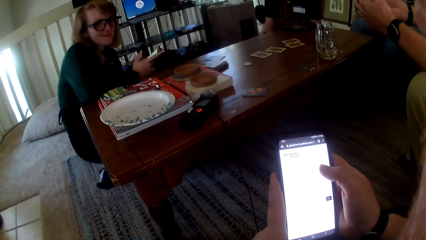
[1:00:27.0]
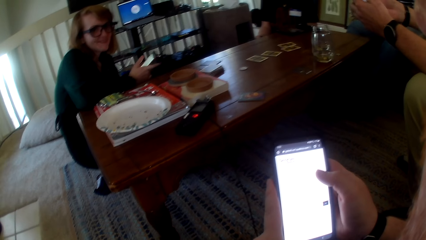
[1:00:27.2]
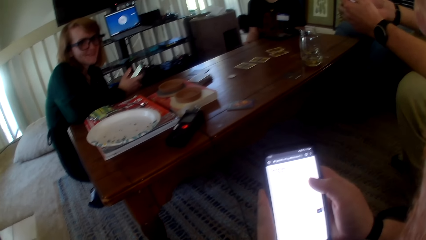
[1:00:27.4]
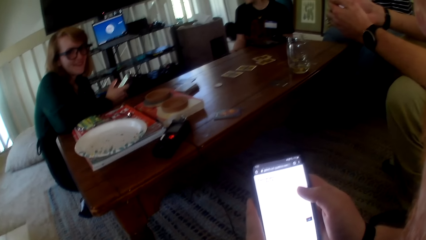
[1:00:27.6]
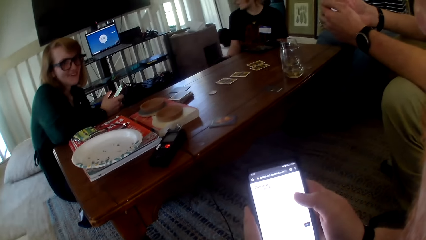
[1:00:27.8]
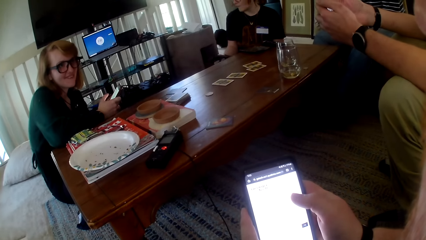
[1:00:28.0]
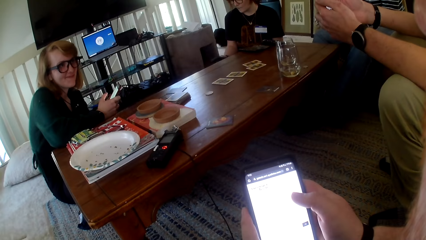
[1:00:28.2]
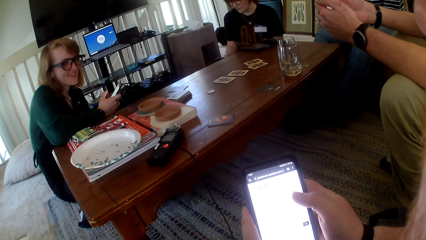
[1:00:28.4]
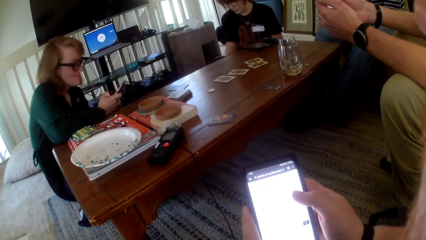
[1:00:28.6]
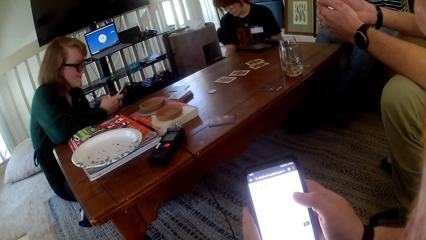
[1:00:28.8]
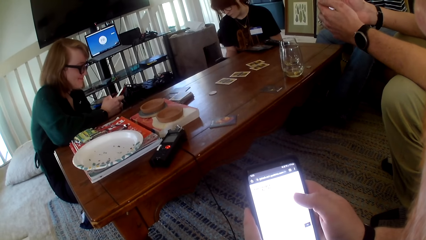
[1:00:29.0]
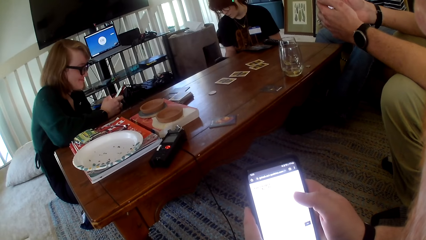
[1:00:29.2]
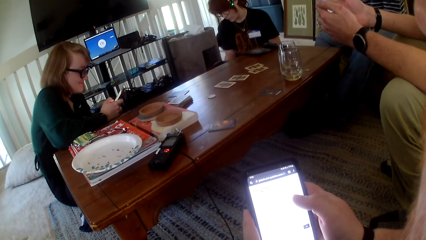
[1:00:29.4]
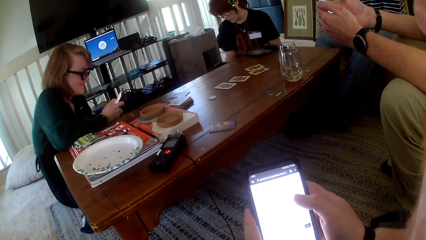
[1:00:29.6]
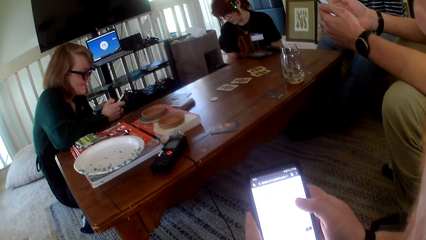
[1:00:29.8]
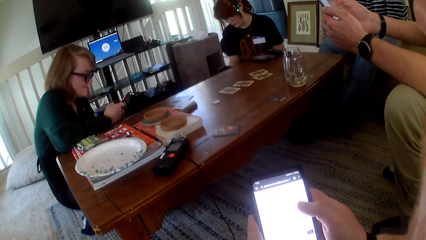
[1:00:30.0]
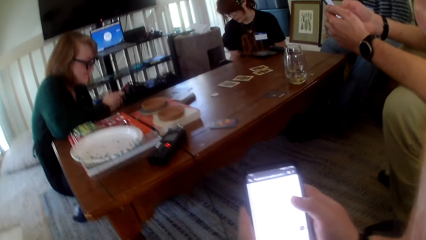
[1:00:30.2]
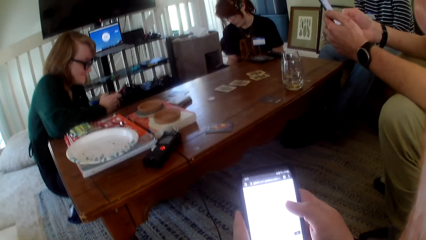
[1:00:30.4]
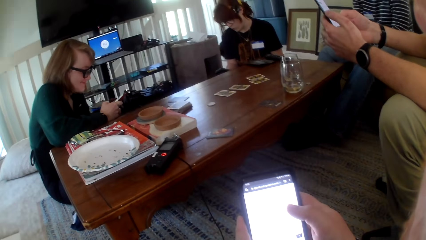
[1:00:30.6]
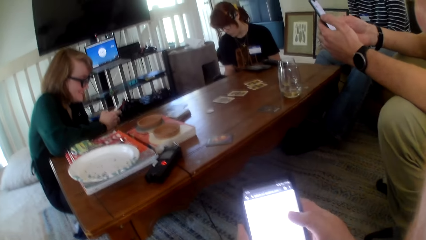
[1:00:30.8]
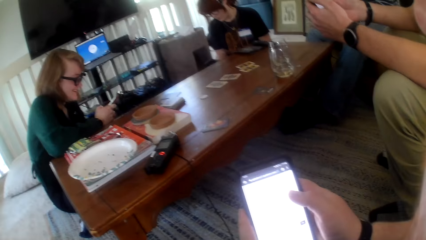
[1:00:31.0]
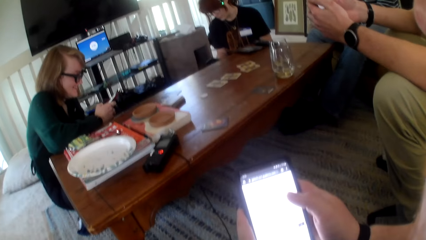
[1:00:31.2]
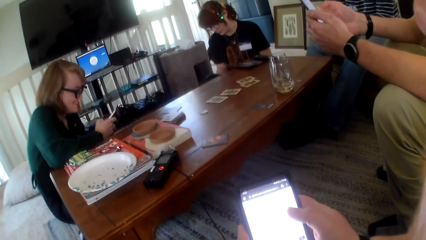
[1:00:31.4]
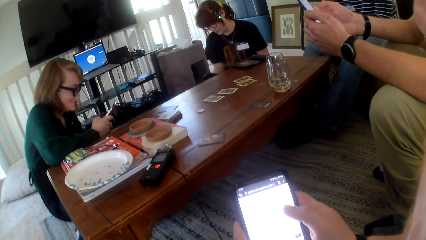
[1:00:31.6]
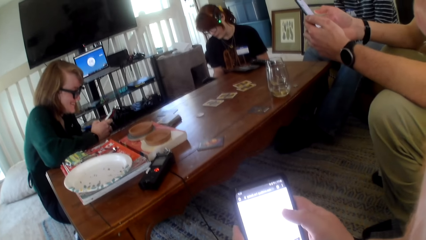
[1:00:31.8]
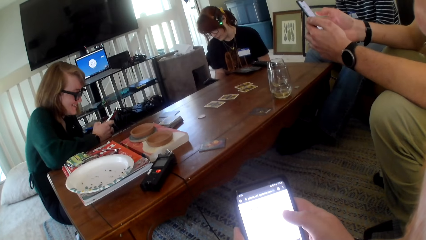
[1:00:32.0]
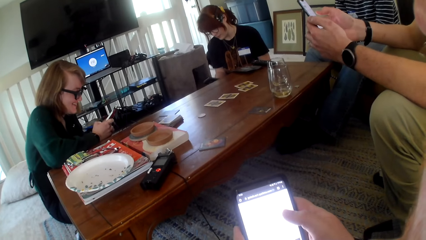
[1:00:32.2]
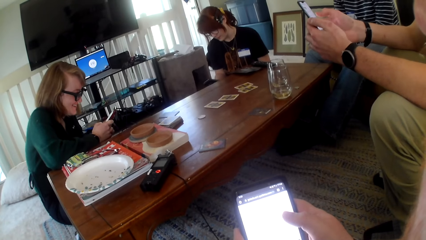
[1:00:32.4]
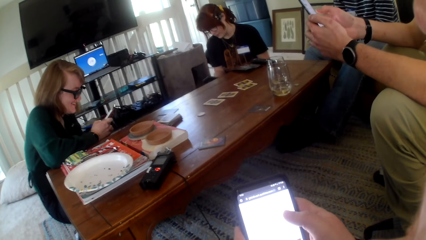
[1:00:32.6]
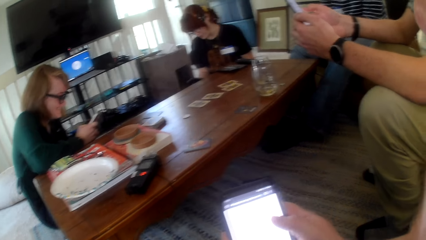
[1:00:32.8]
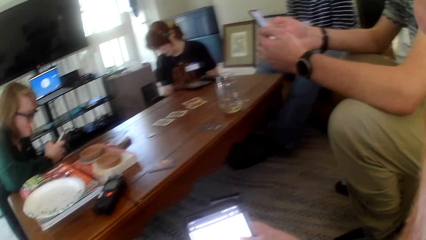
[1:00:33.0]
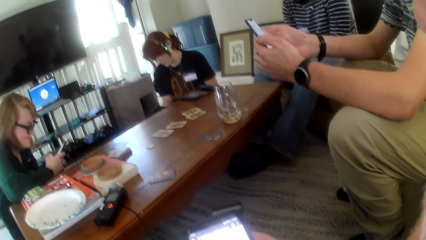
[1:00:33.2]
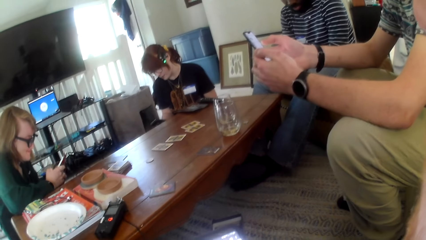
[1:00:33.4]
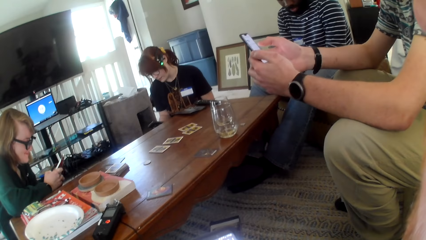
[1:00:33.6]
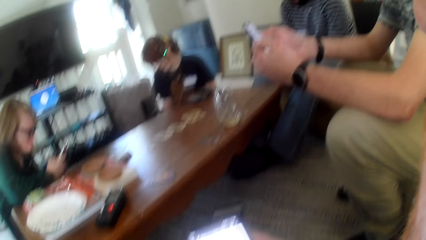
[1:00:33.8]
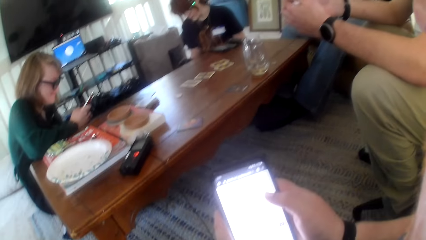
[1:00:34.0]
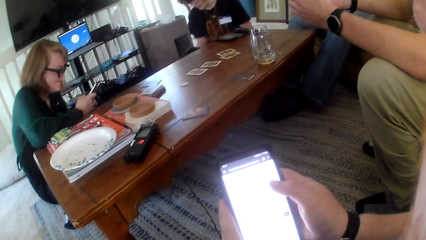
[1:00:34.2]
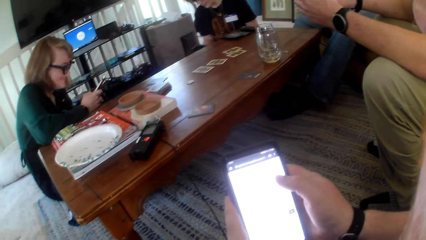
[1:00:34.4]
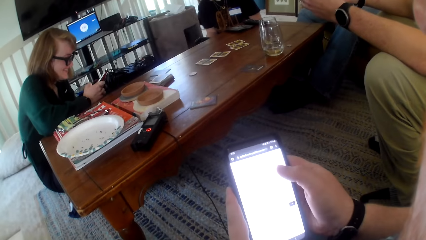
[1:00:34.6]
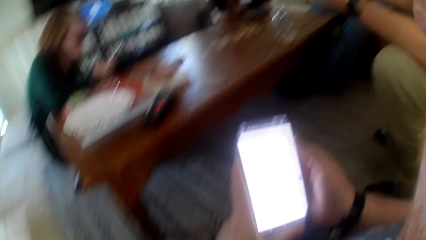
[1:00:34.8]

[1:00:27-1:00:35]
A person checks the phone.

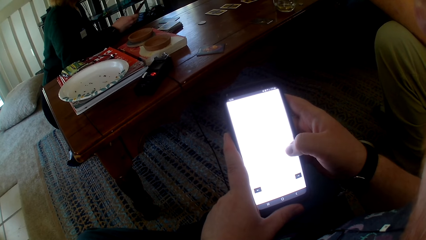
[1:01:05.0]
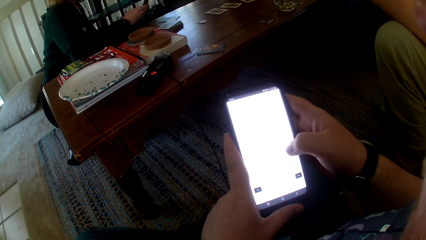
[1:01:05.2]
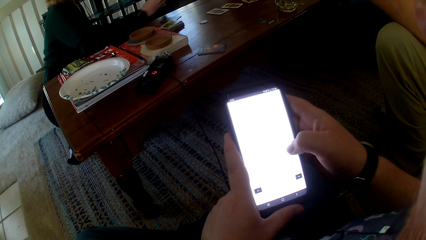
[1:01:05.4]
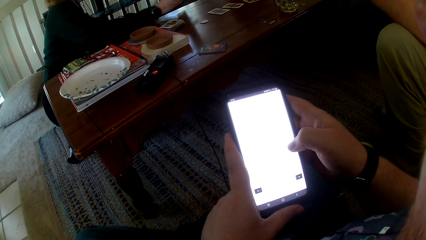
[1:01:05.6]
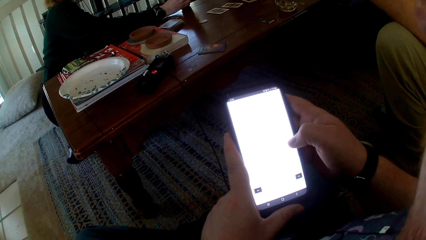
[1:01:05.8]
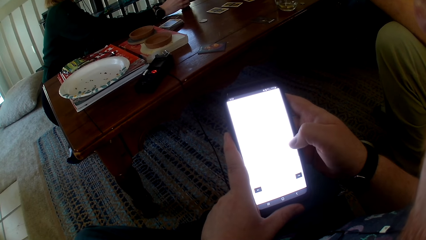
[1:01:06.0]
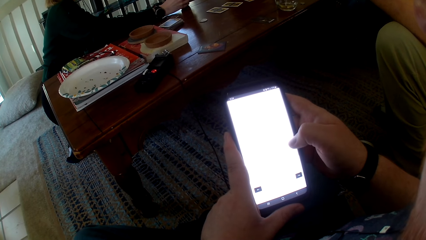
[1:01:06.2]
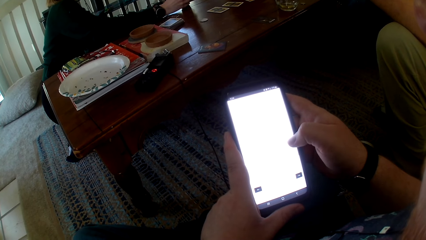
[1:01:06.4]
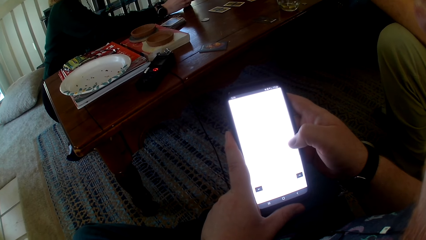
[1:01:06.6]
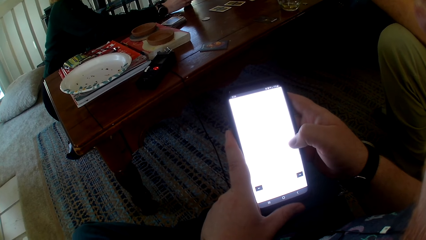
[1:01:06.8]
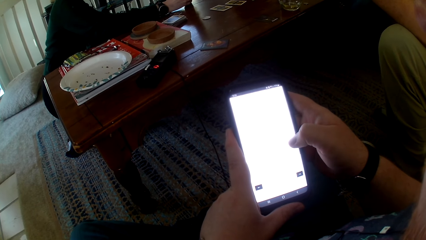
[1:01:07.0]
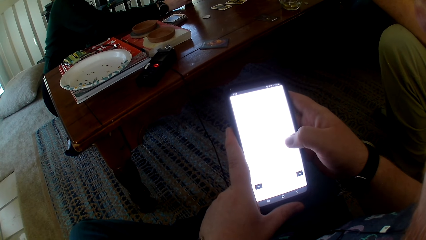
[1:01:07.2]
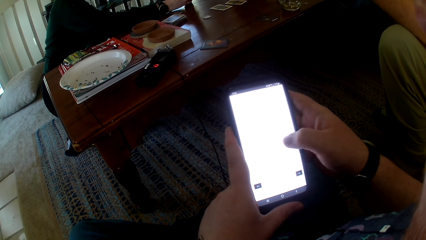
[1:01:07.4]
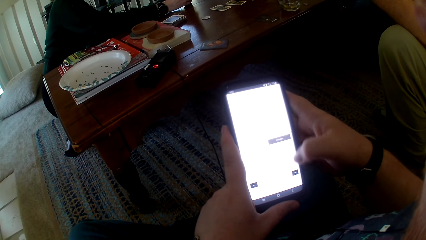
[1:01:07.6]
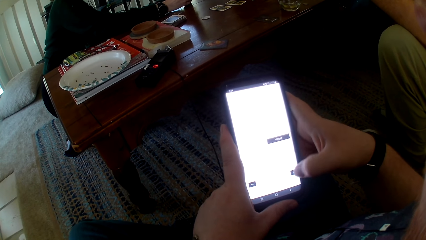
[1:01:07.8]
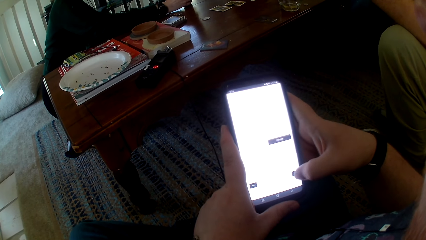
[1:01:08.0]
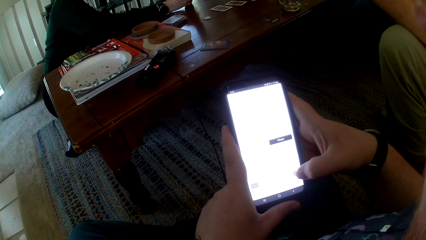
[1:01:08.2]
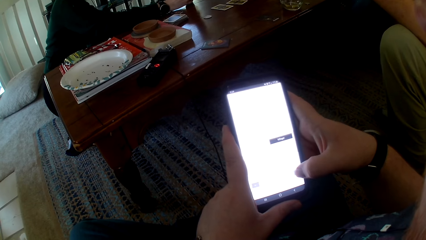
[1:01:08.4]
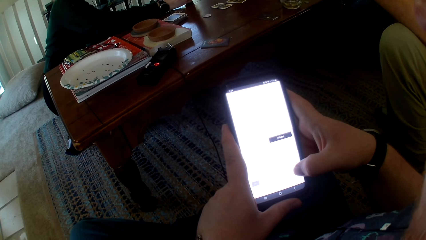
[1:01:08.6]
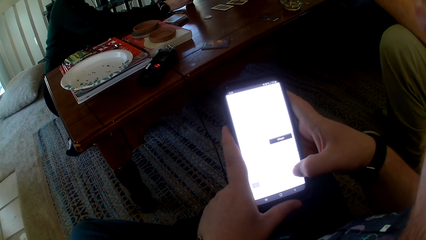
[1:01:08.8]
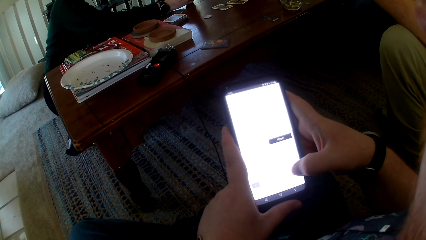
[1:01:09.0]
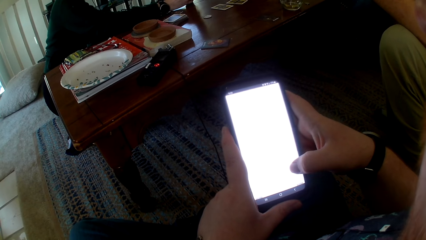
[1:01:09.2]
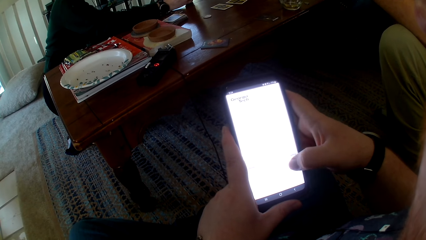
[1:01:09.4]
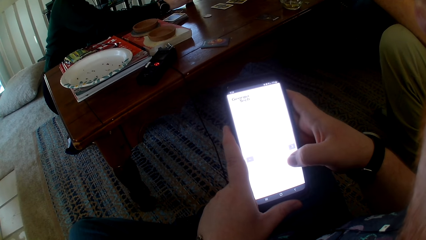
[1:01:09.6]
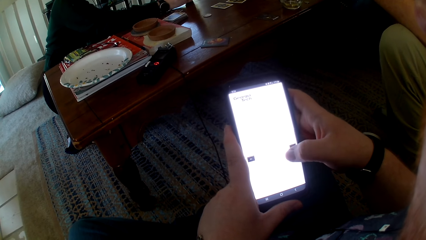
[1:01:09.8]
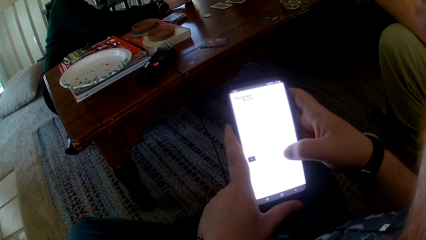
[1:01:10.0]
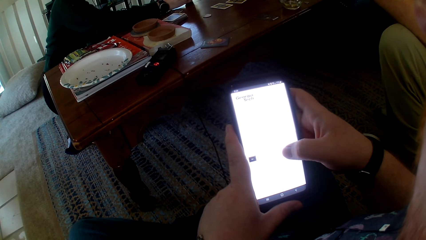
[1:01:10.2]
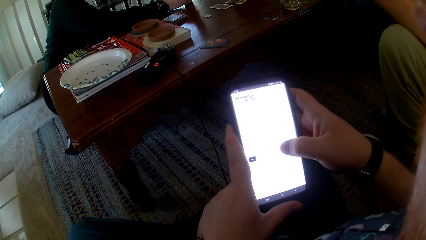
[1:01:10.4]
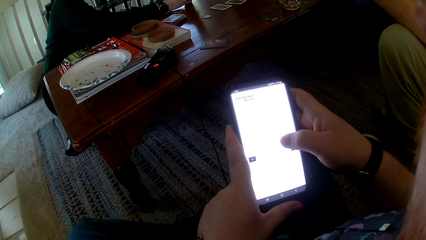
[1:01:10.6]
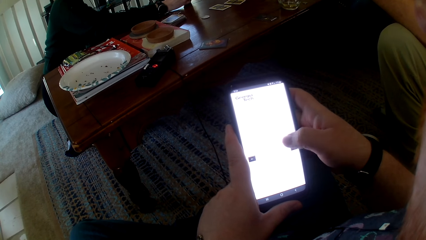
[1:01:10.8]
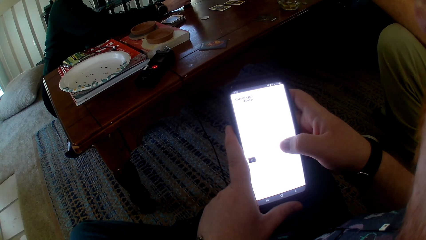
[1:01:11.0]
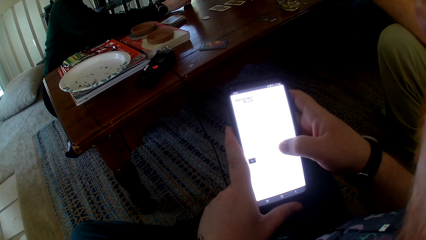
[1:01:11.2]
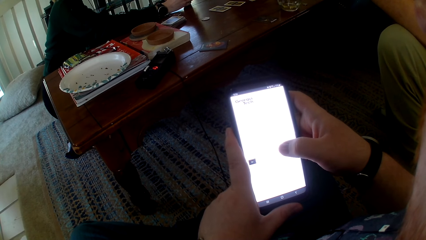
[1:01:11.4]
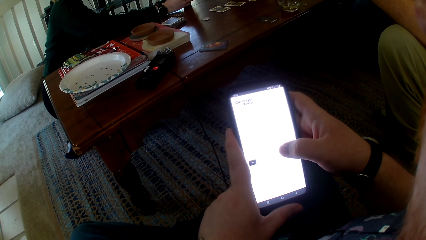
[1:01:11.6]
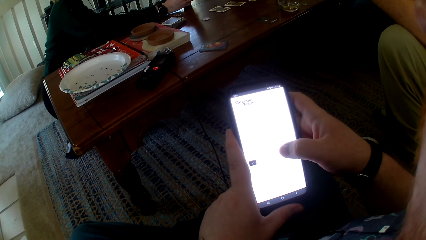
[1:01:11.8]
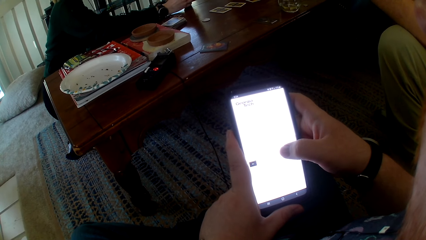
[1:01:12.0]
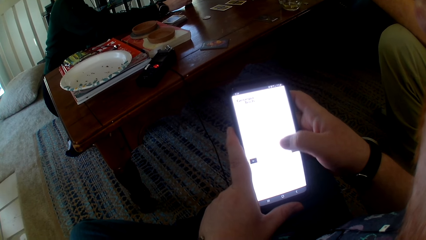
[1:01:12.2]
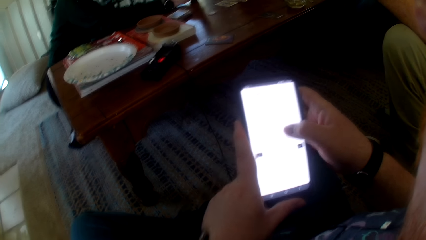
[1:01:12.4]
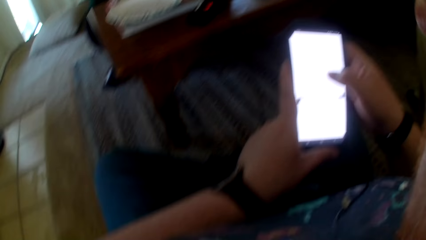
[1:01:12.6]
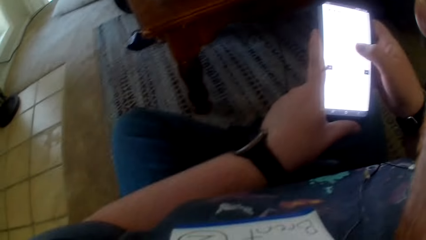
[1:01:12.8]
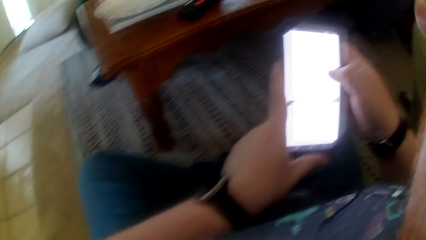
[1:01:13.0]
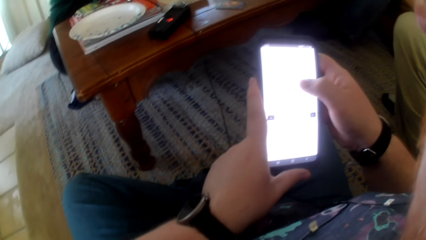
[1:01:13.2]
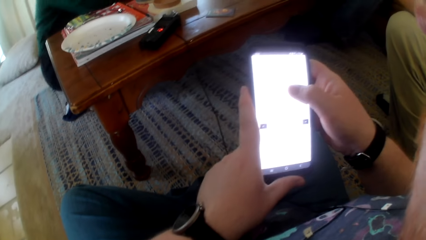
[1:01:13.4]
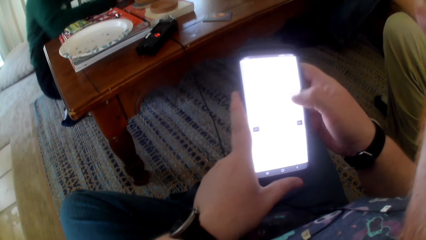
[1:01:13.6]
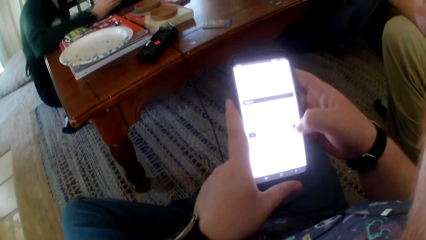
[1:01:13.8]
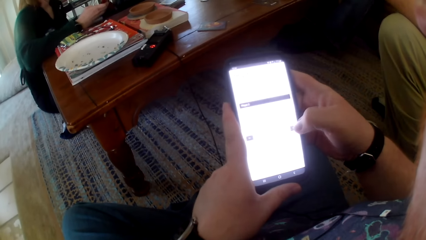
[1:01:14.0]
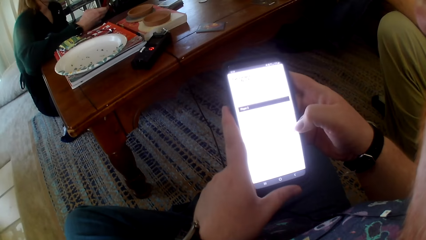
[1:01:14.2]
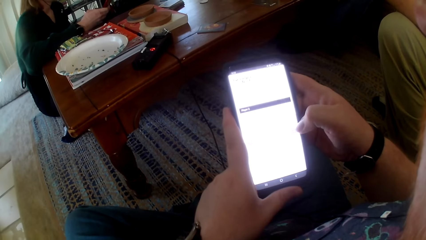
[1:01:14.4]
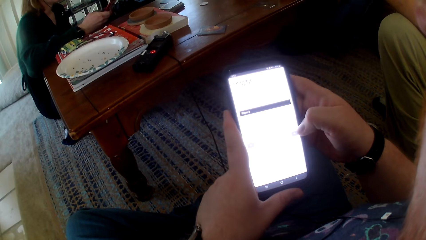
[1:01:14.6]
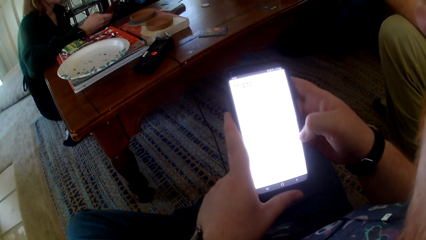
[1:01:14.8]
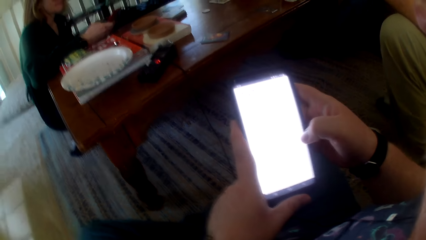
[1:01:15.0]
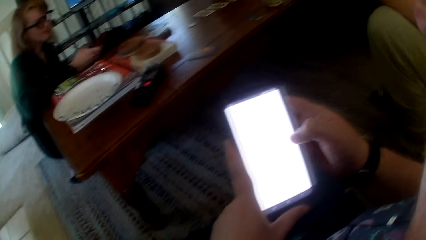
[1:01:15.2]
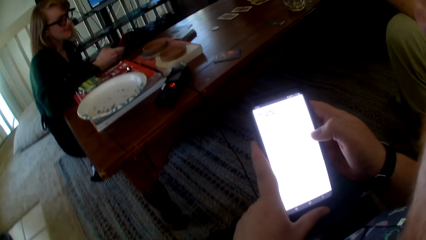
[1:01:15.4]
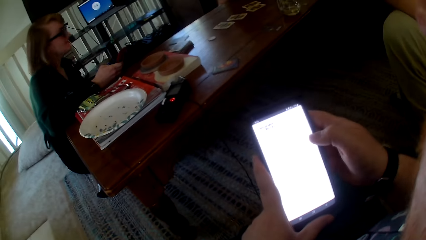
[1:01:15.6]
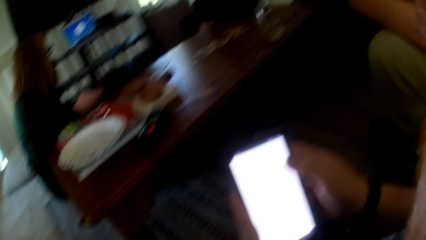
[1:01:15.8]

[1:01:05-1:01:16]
A person stretches a hand.
